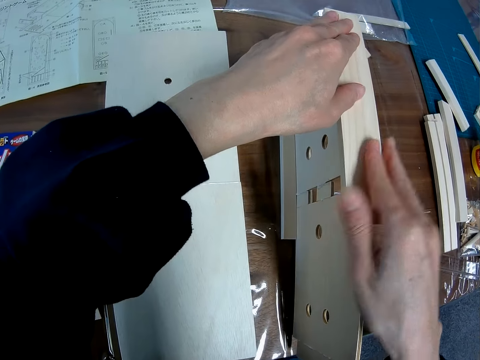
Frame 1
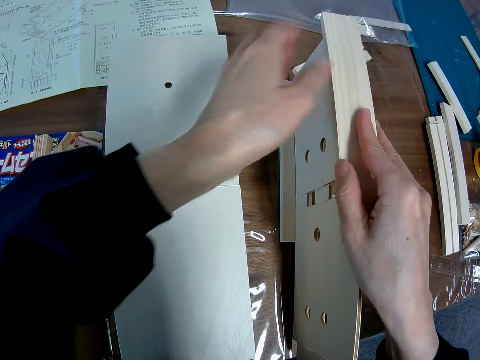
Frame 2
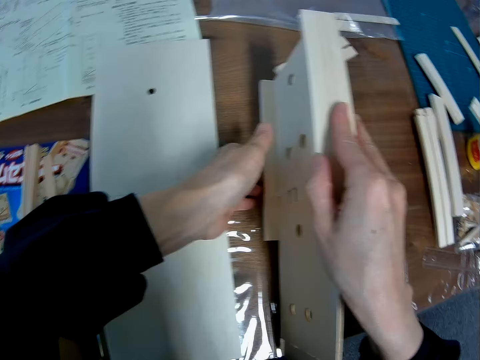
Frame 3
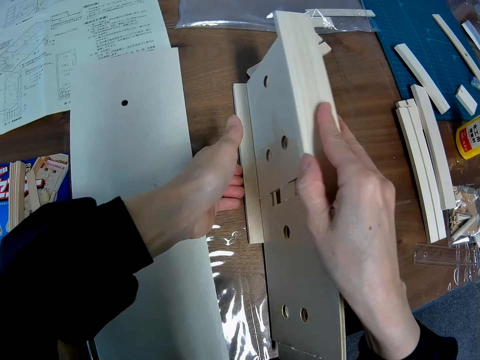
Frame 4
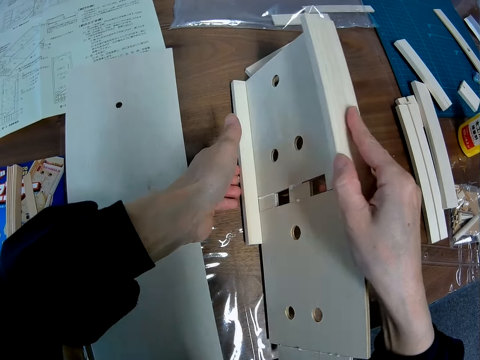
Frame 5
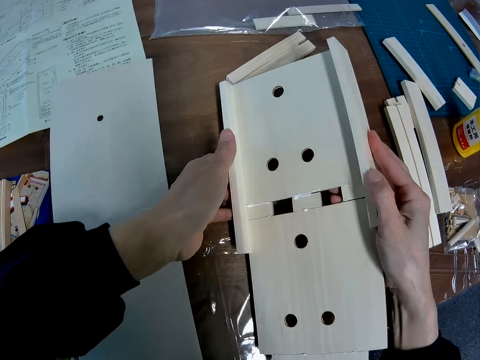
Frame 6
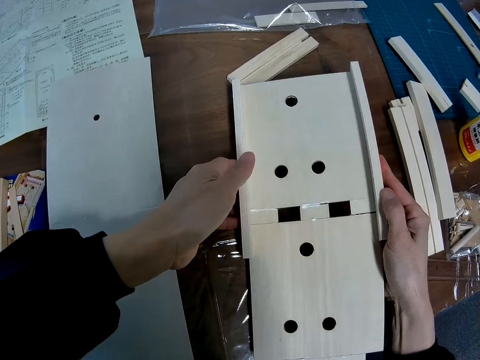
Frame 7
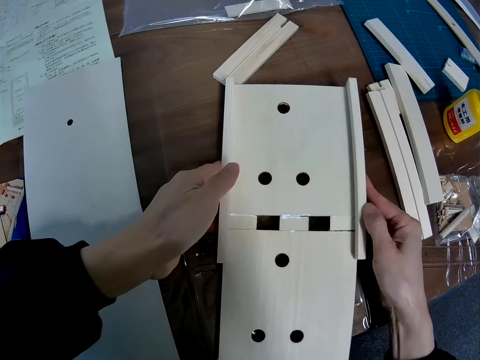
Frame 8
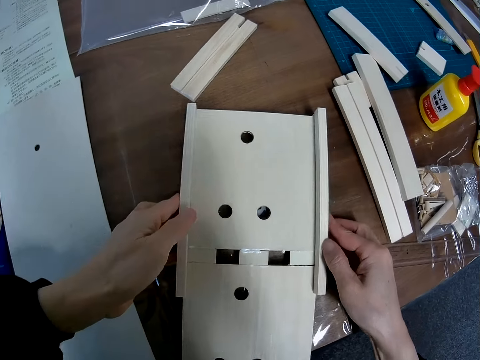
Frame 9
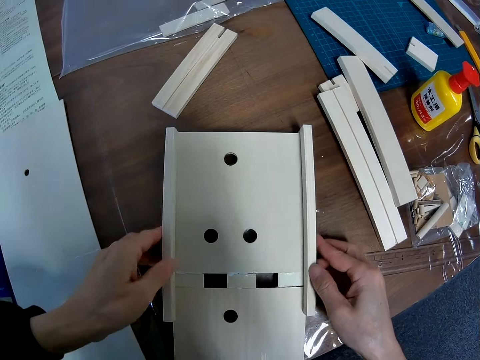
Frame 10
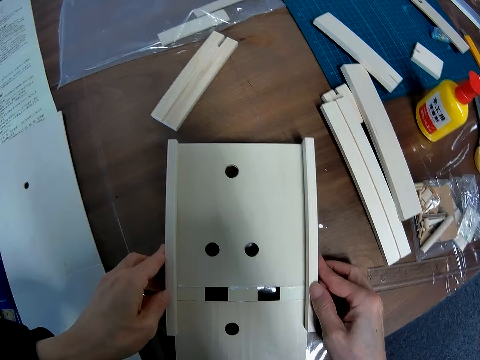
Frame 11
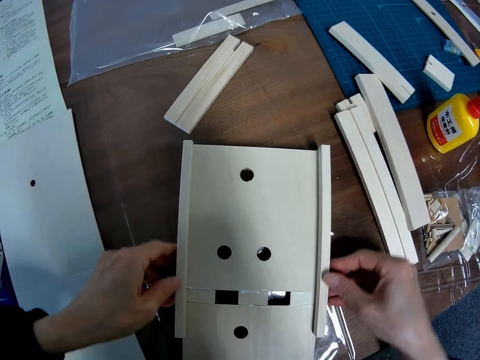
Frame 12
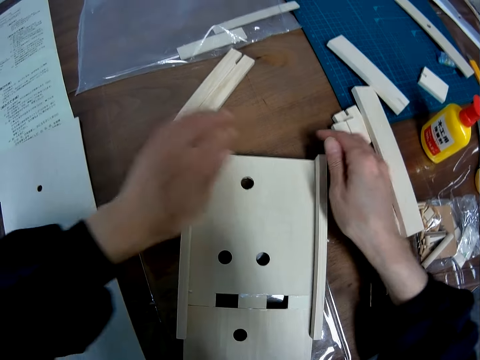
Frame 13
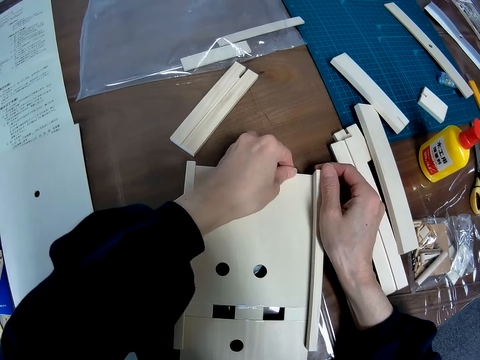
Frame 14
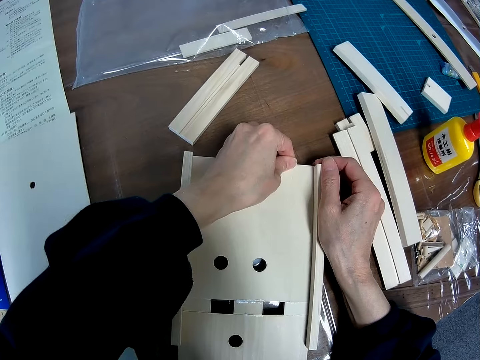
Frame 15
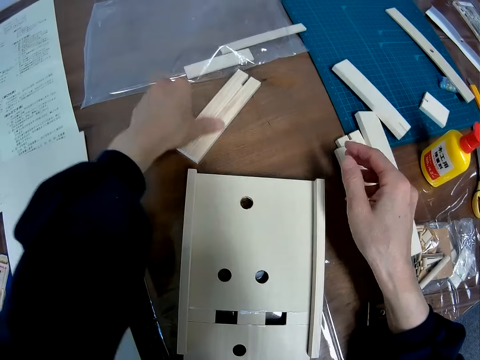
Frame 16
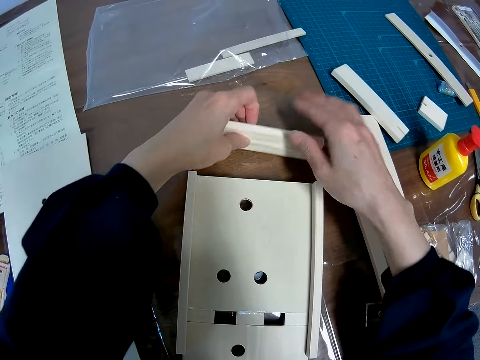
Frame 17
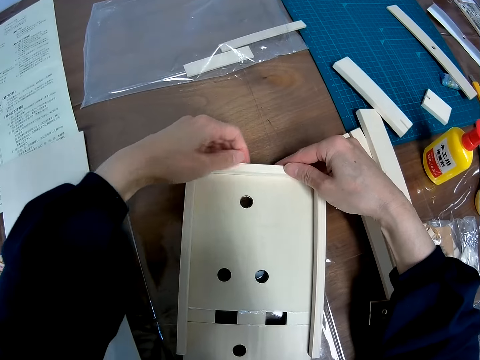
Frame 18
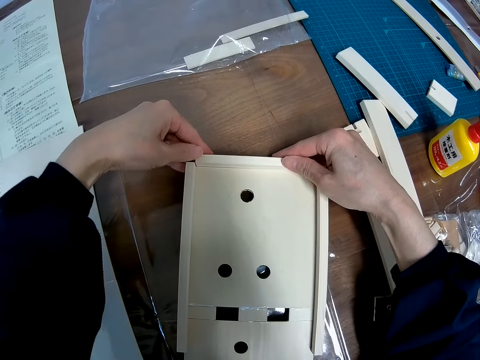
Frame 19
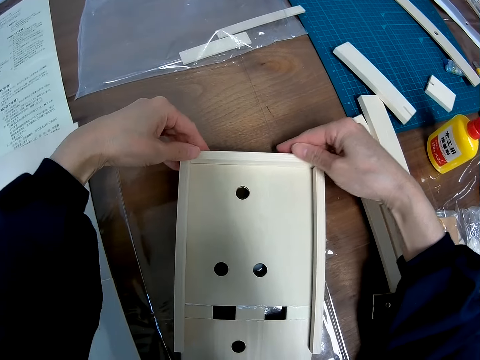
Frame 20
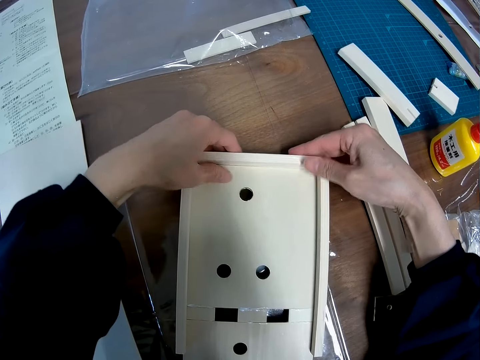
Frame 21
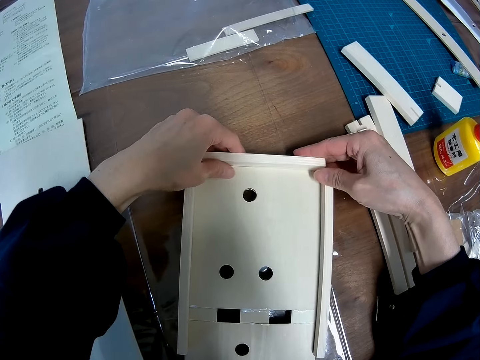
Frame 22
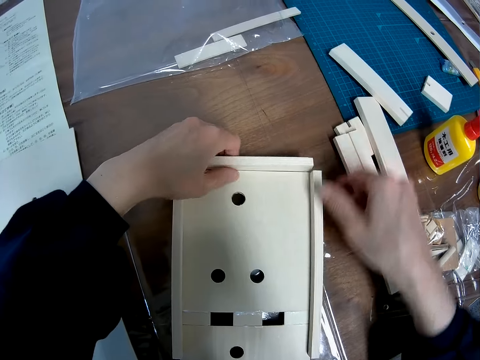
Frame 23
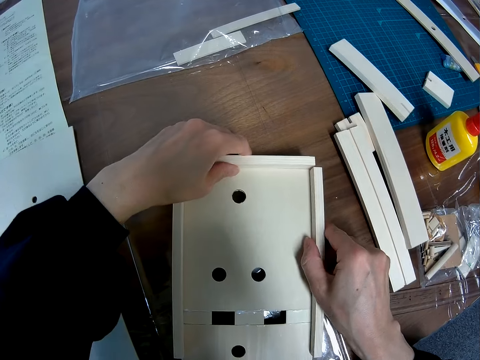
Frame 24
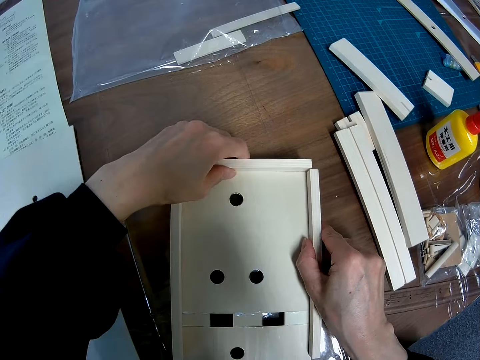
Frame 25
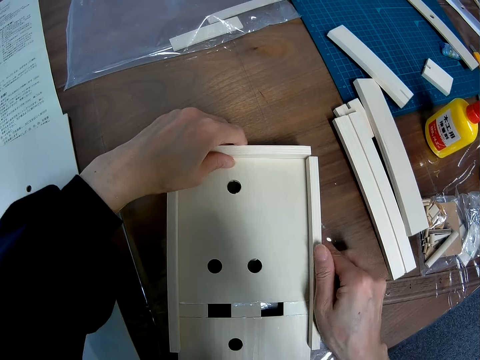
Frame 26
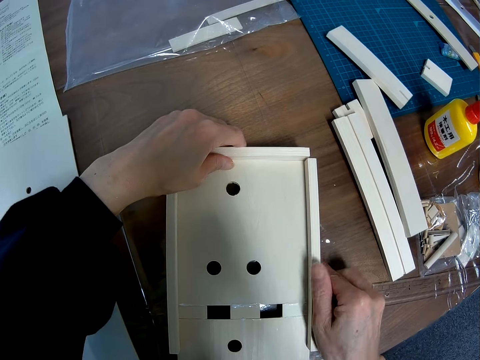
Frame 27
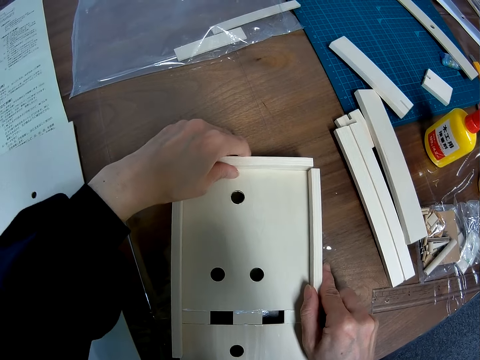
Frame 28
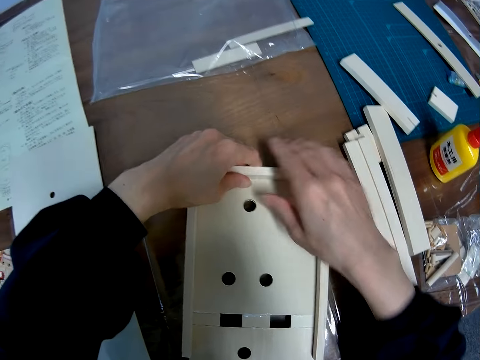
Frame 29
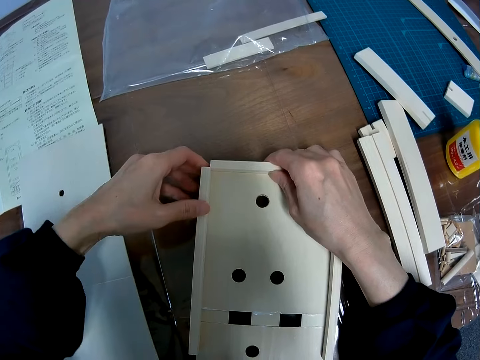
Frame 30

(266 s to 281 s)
The camera wearer turns the model. He picks up the fallen first small board wood from the table. He puts the first small board wood together with the big board wood. He sets the first, second, and third small board woods on the big board wood.

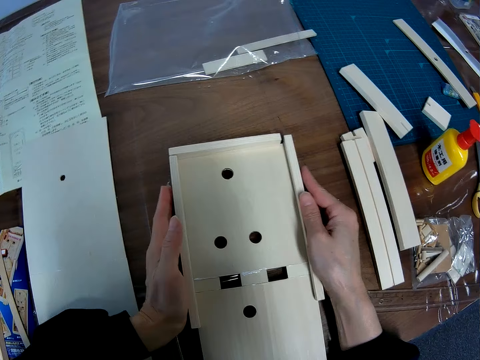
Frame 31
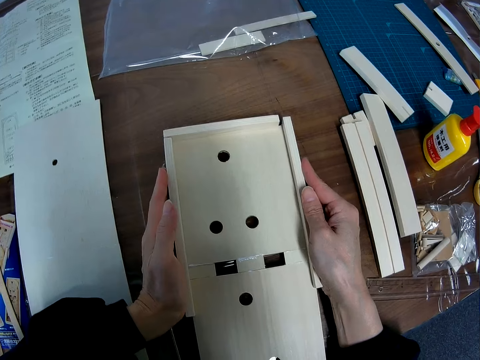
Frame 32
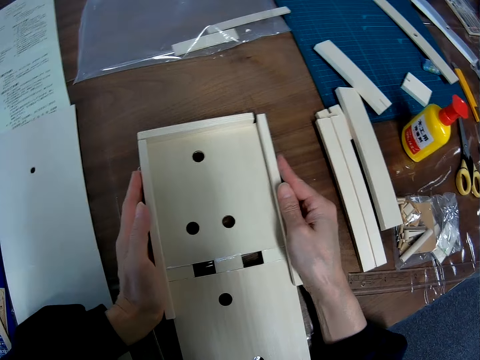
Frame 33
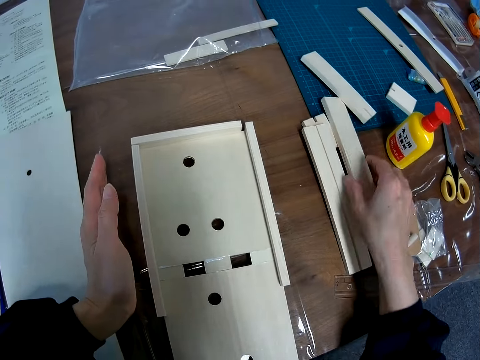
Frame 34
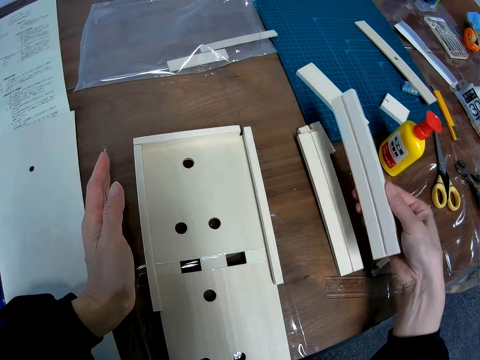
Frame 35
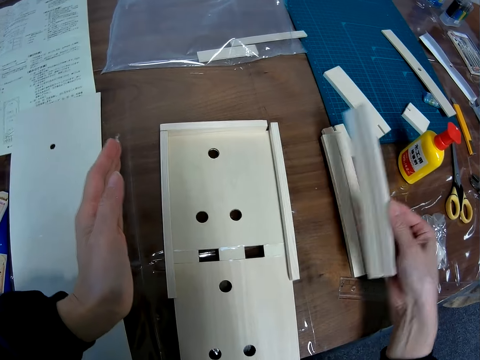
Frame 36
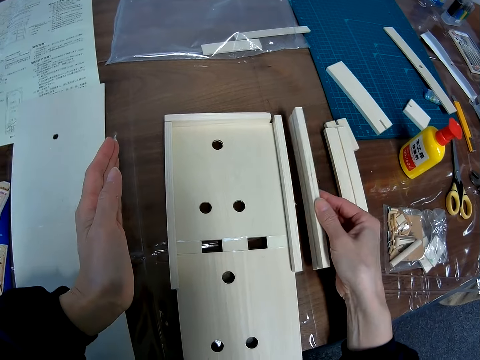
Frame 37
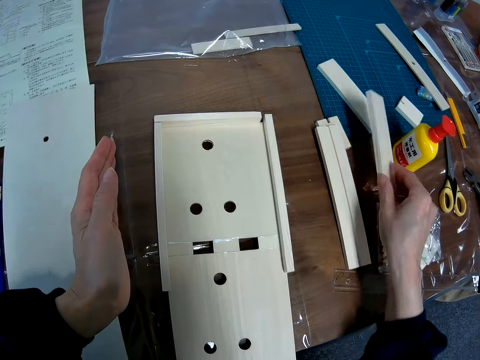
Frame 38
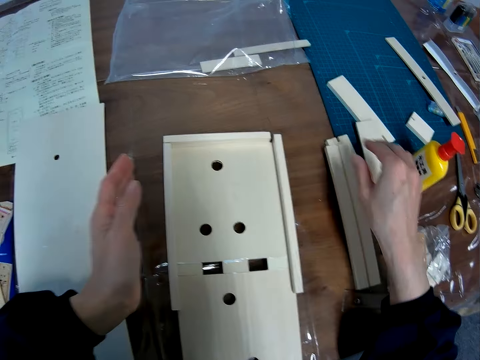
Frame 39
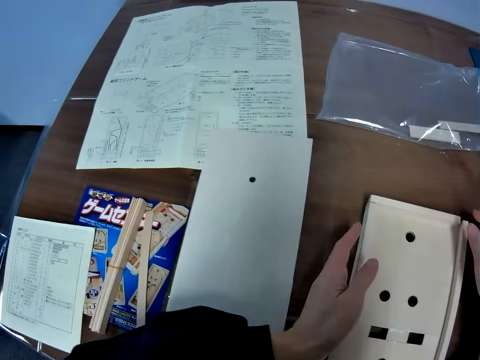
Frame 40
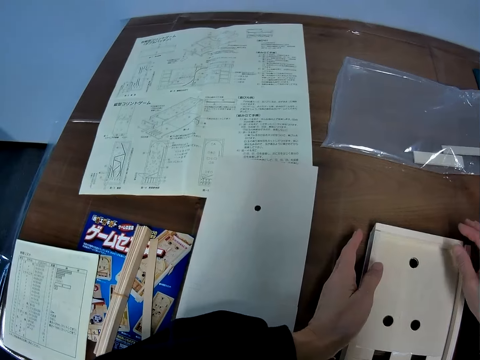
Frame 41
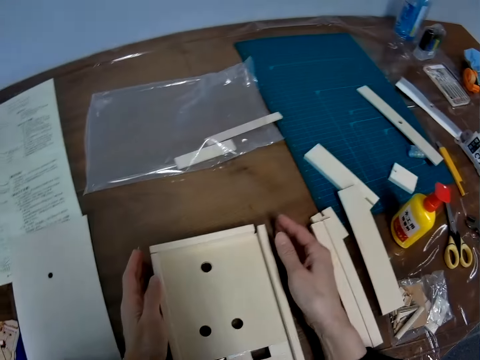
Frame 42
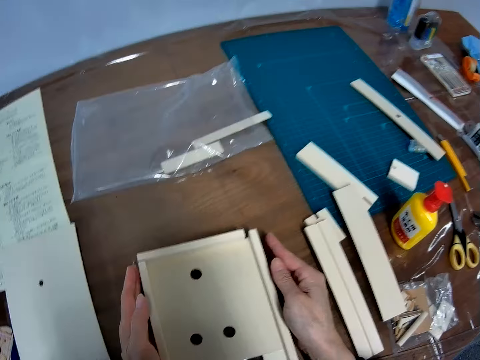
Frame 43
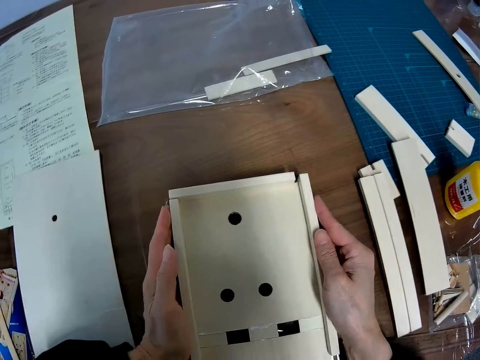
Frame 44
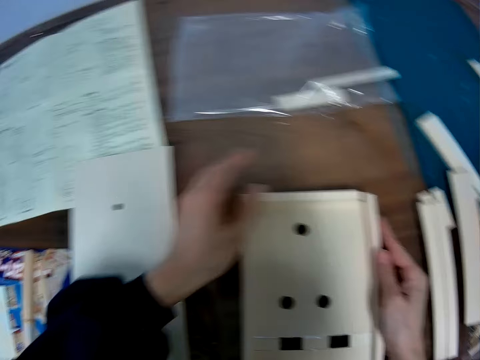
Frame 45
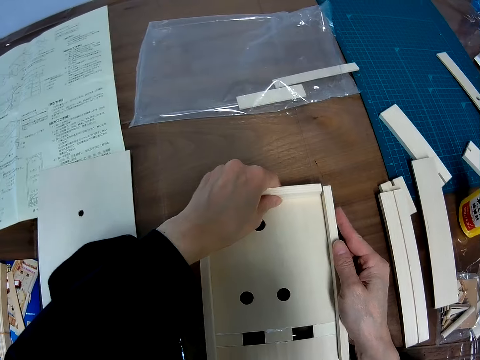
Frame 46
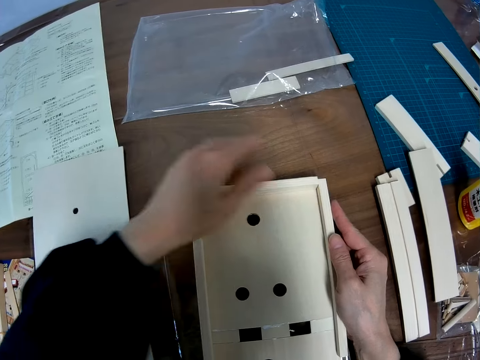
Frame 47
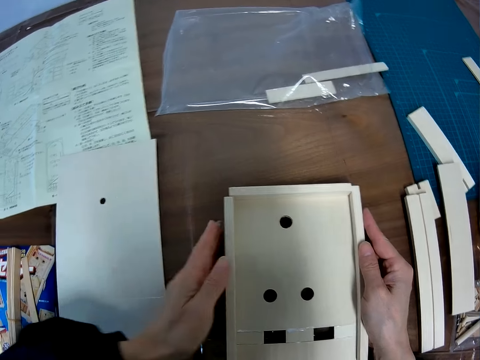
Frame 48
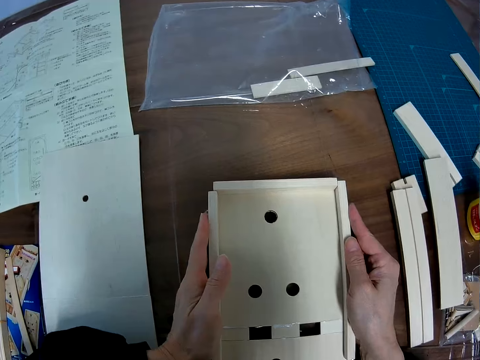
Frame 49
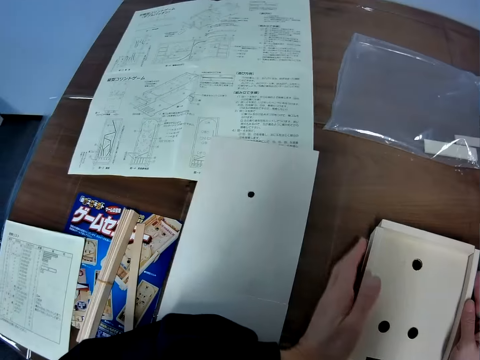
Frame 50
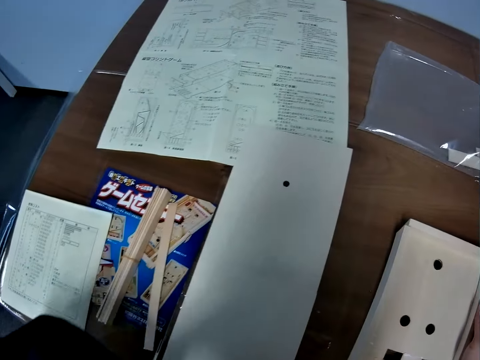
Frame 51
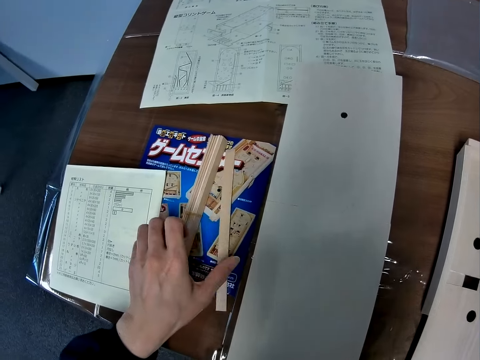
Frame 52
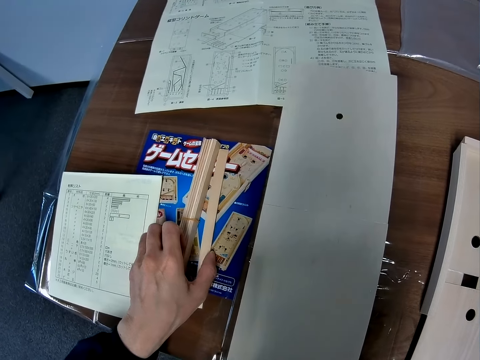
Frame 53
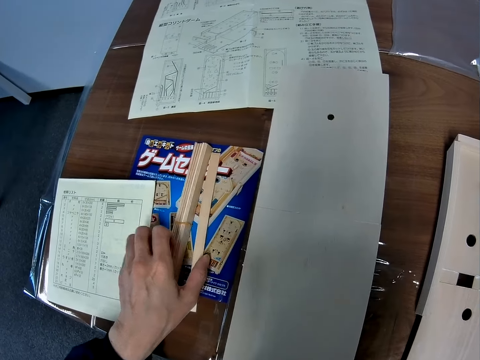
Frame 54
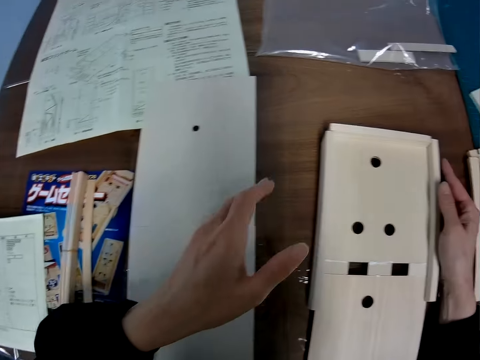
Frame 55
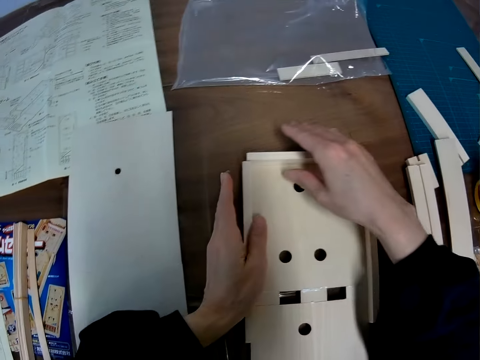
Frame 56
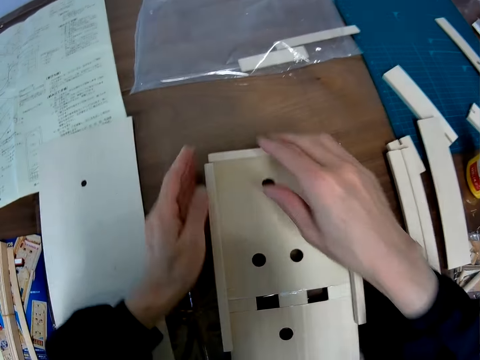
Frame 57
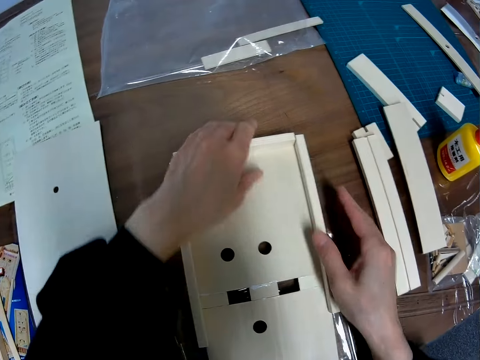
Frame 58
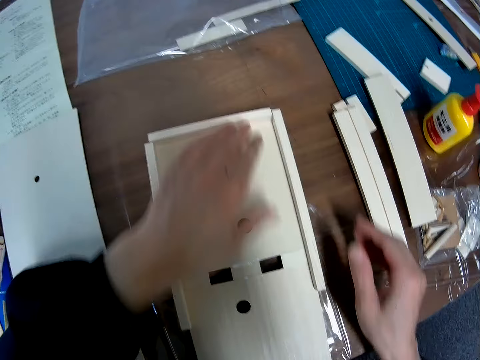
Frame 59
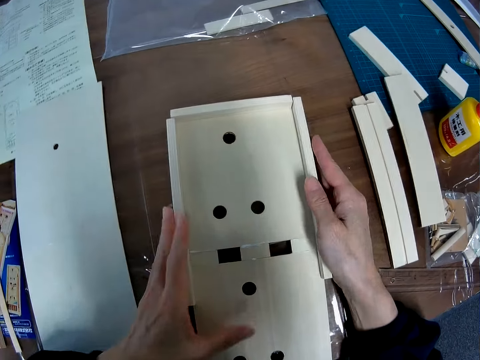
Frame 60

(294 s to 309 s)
The camera wearer picks up a fourth small board wood from the table. He drops the fourth small board wood on the table. He looks at a blueprint on the table. He sets the first, second, and third small board wood on the big board wood with his hands. He holds the model in place. He looks at the blueprint on the table again. He touches a set of craft sticks on the table with his left hand. He sets the first, second, and third small board wood on the big board wood with his hands. He makes the model.
